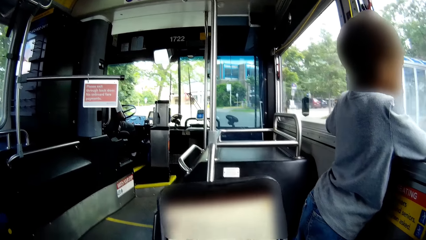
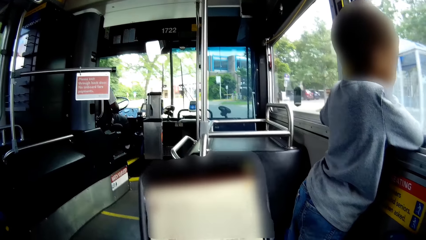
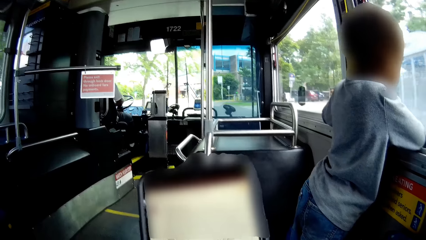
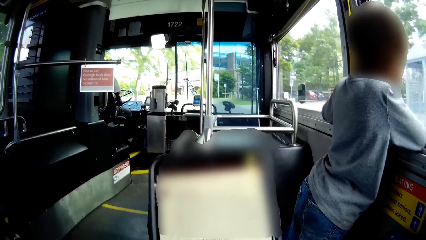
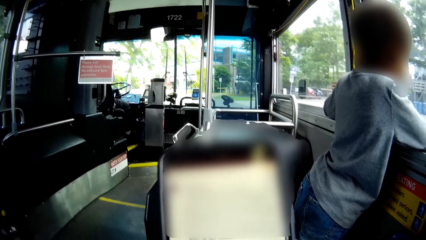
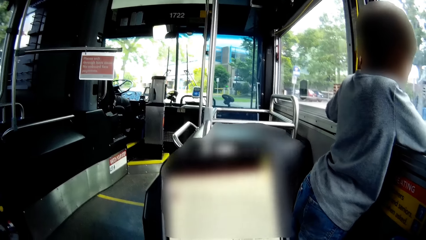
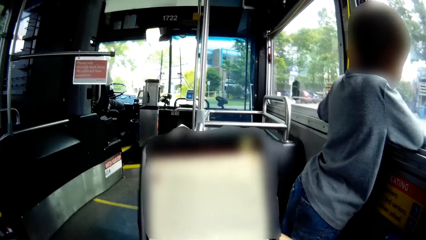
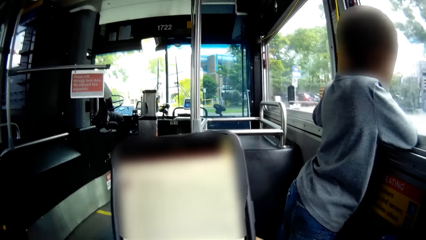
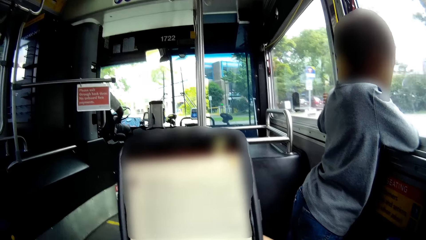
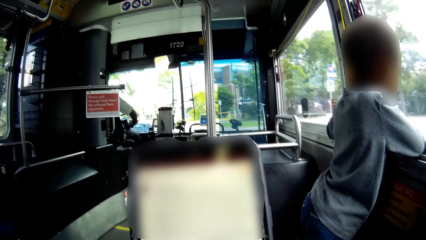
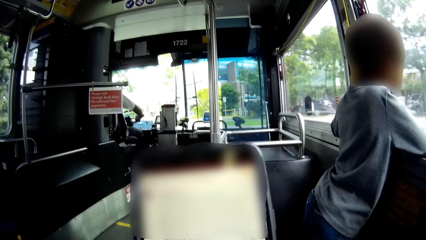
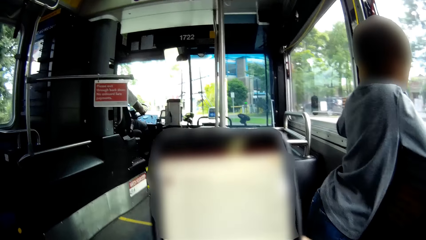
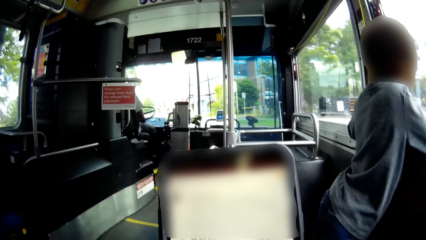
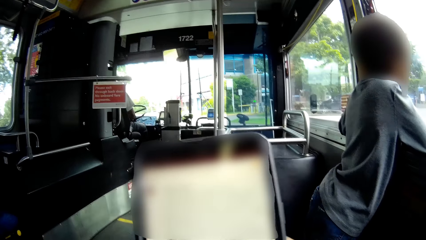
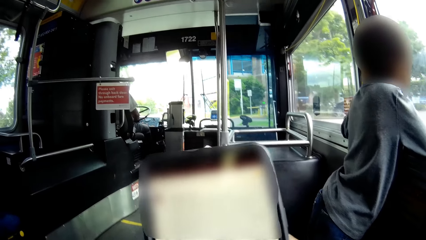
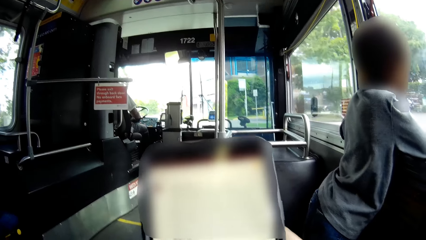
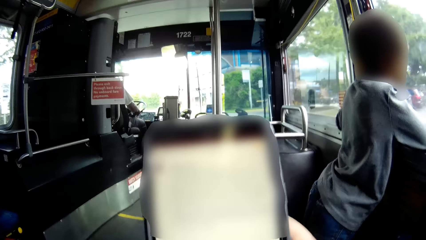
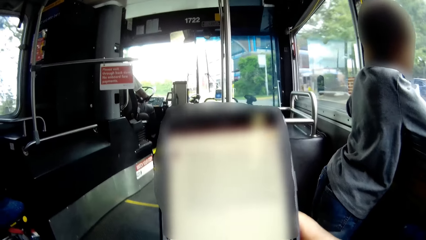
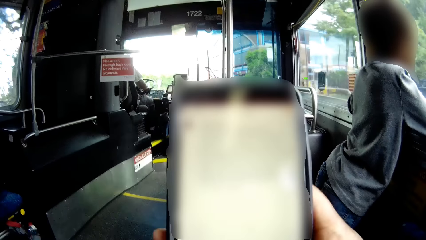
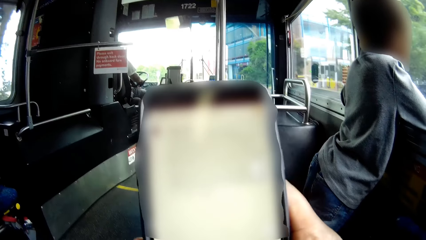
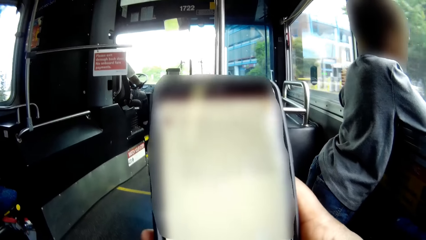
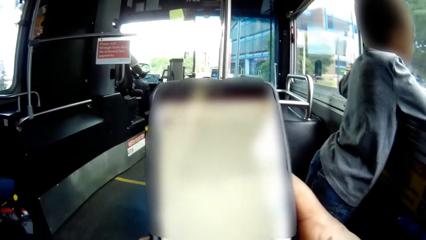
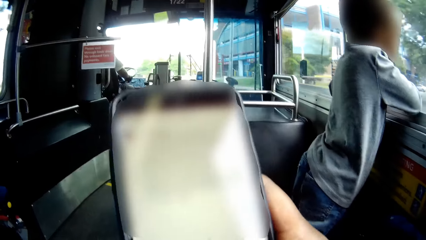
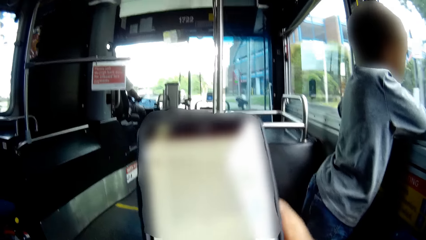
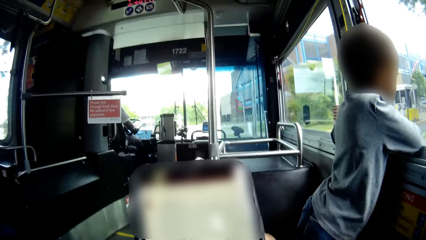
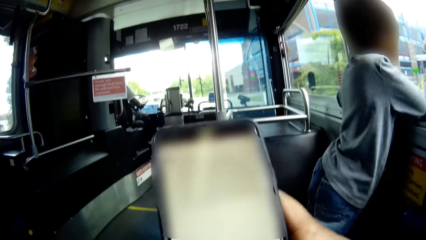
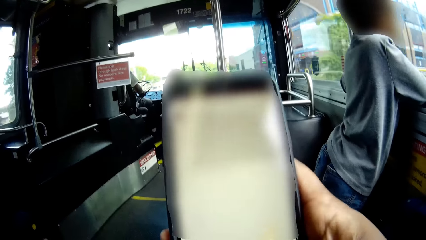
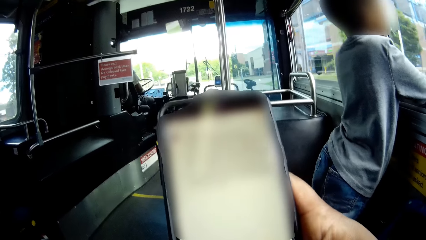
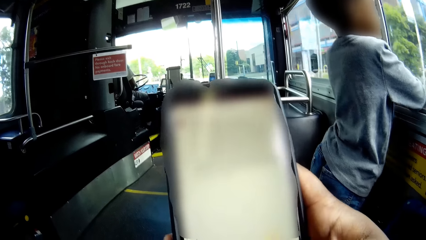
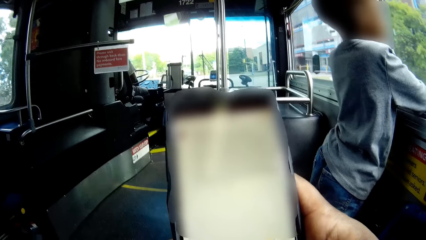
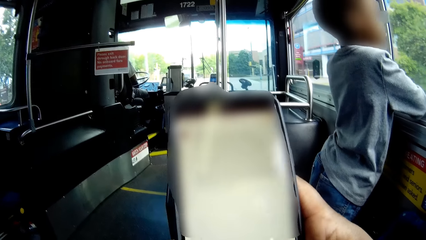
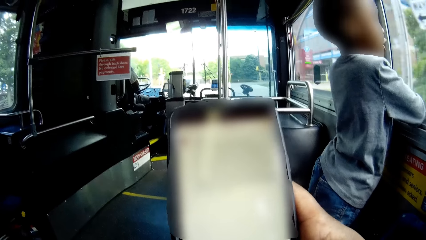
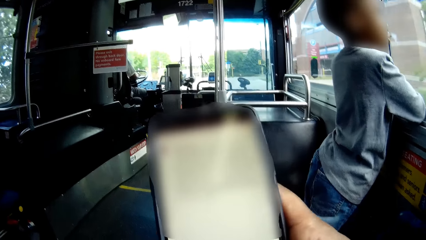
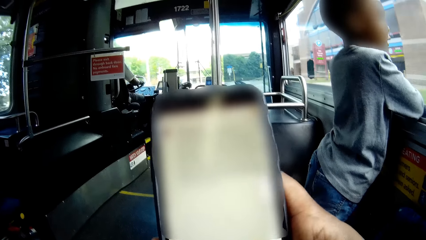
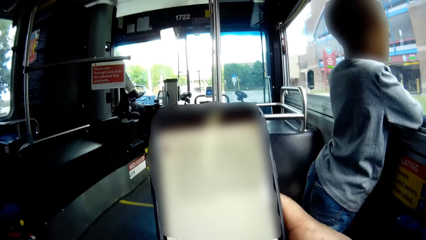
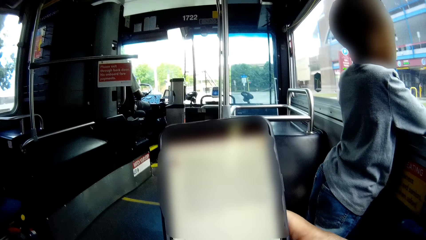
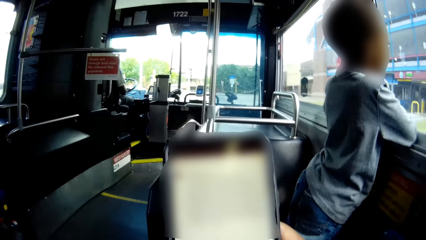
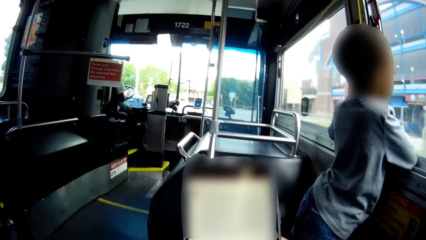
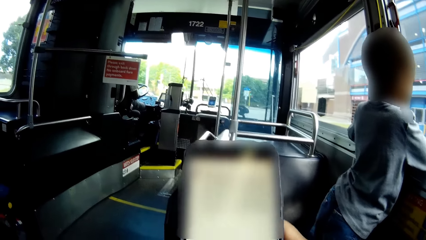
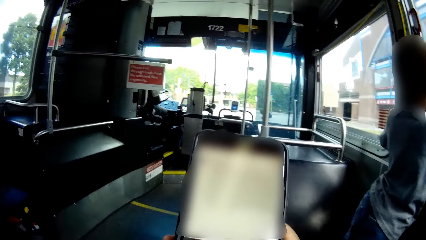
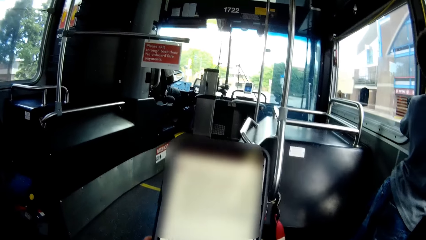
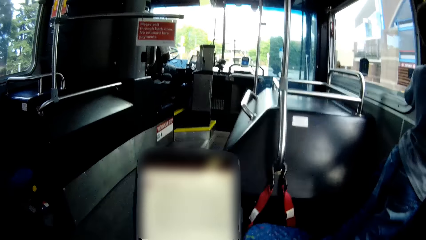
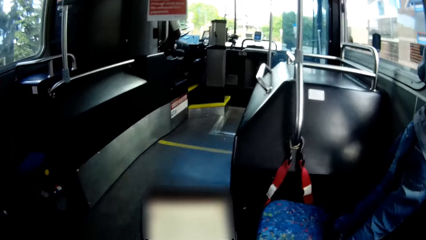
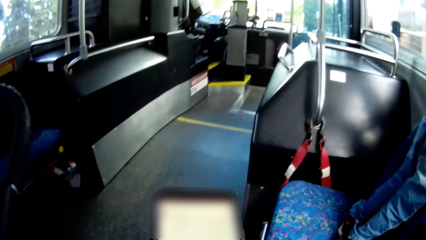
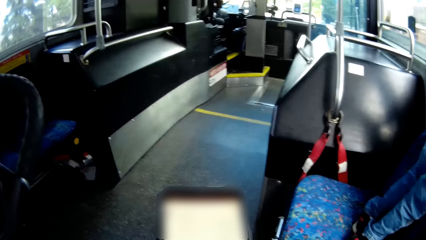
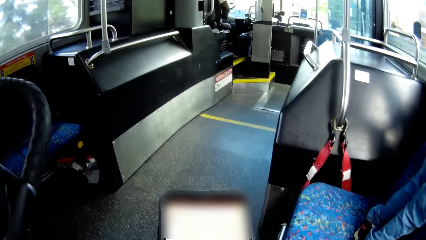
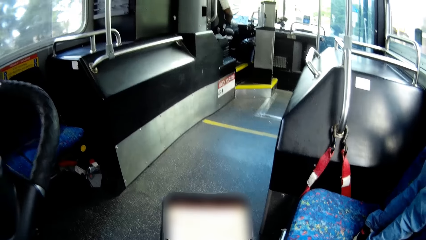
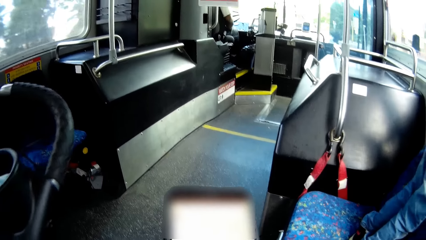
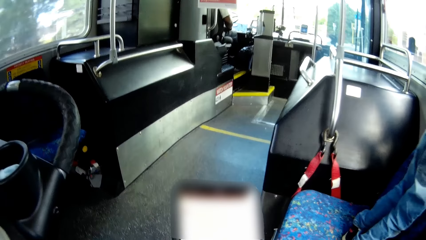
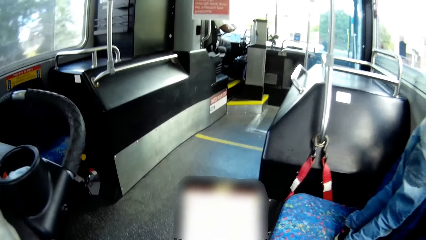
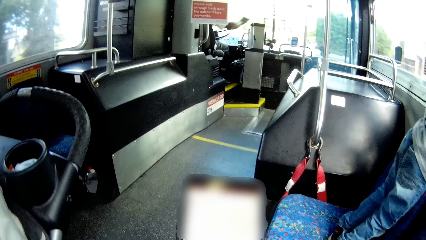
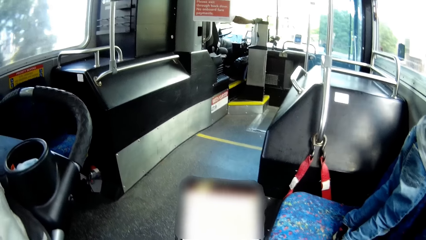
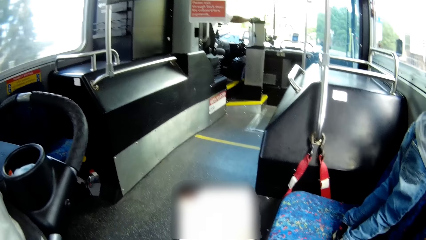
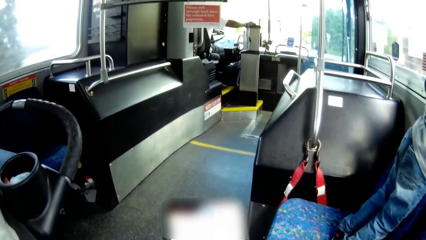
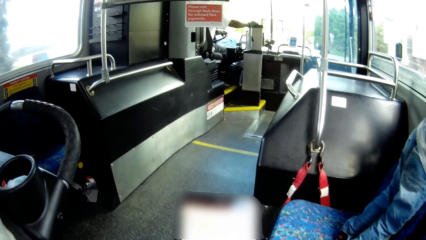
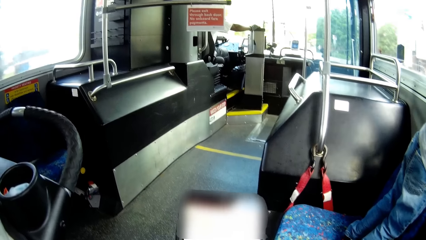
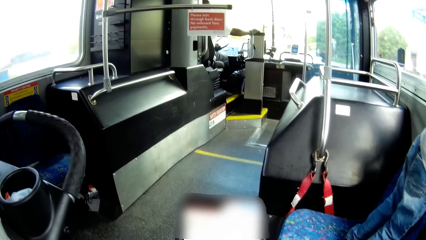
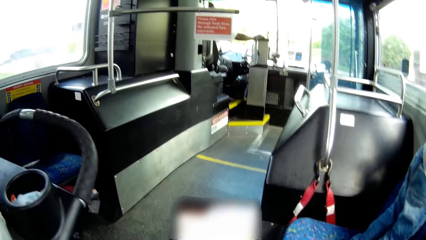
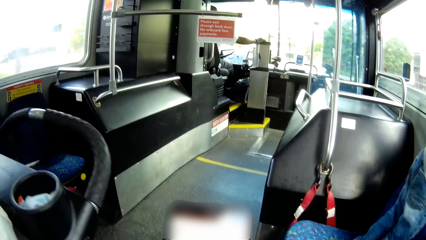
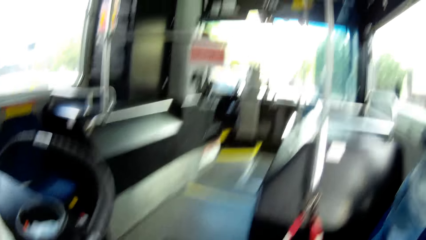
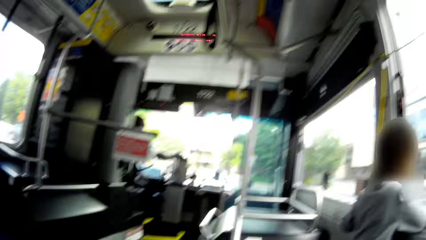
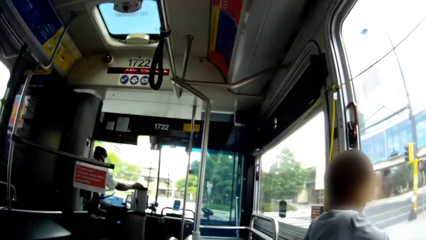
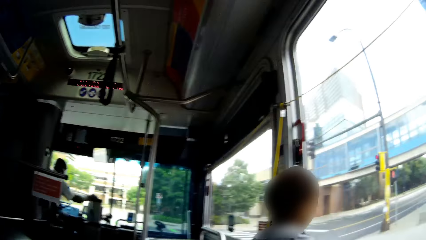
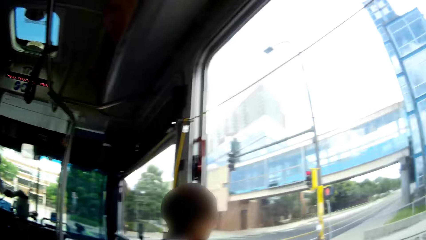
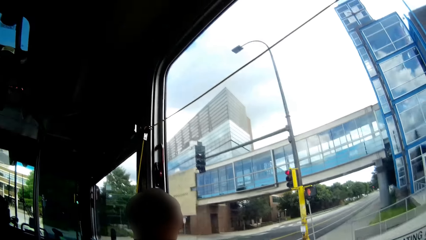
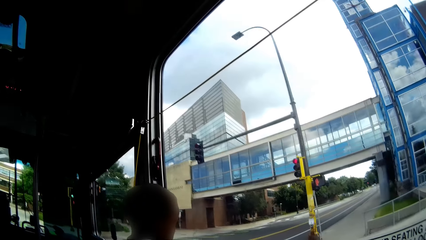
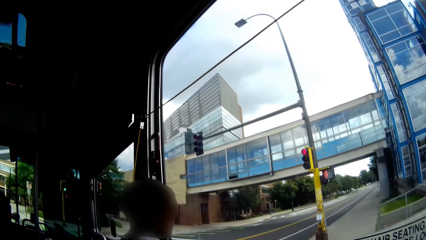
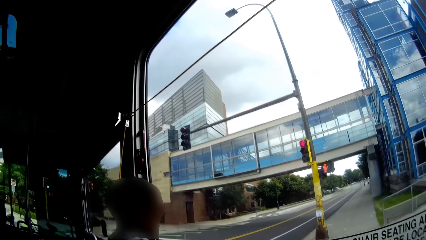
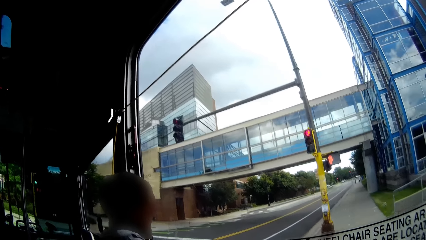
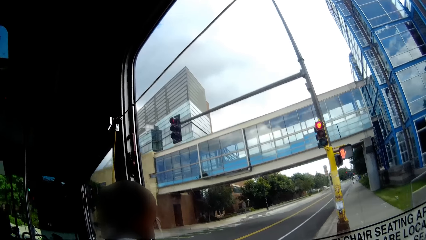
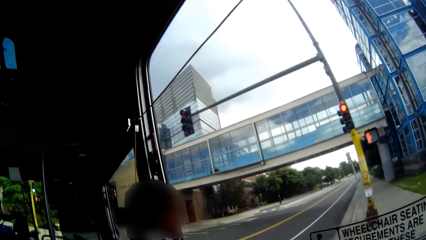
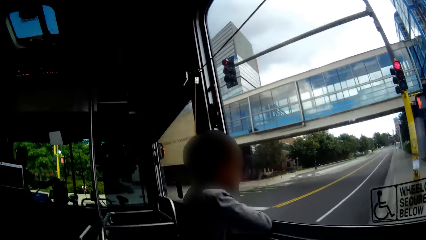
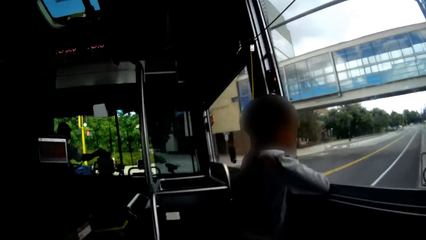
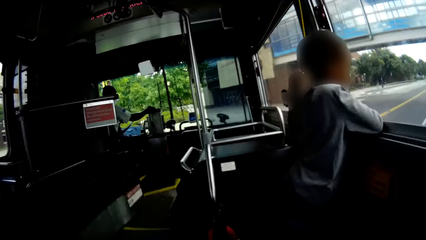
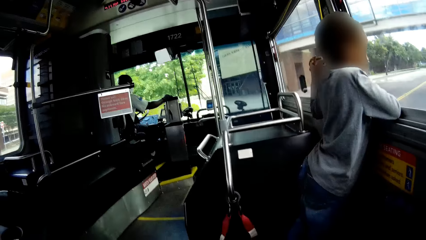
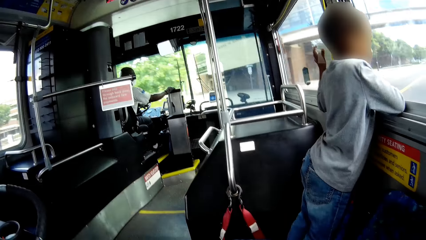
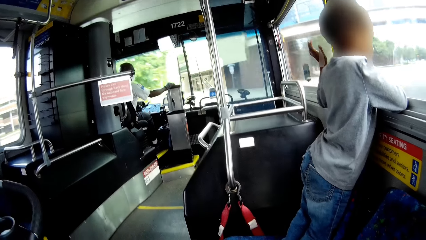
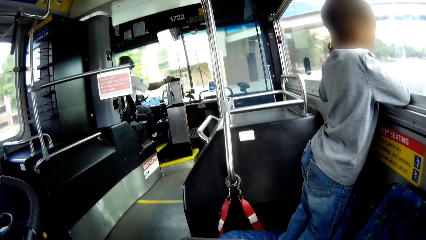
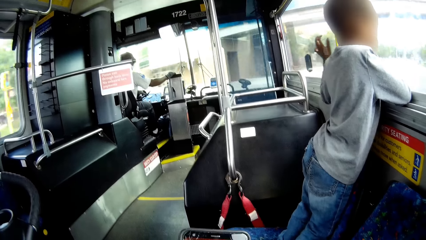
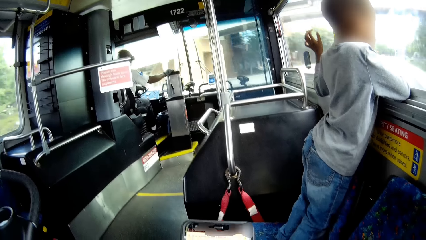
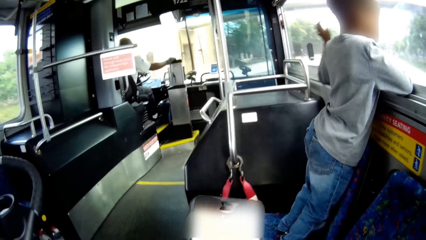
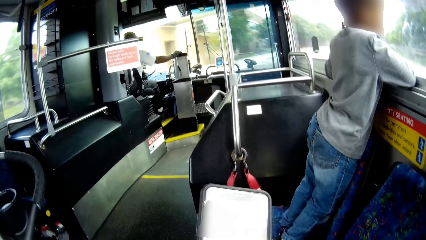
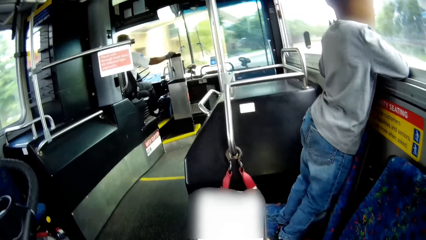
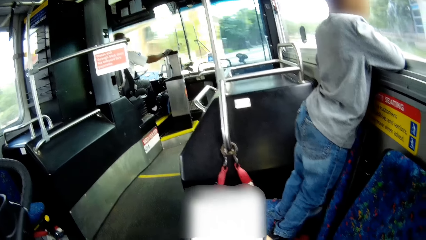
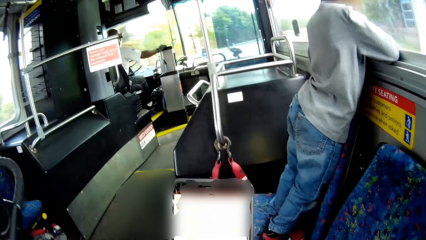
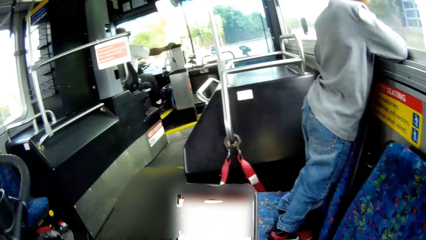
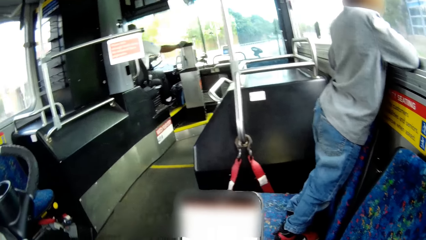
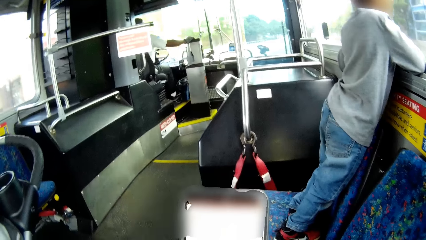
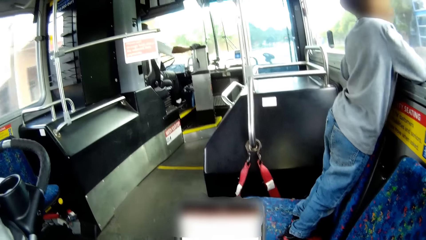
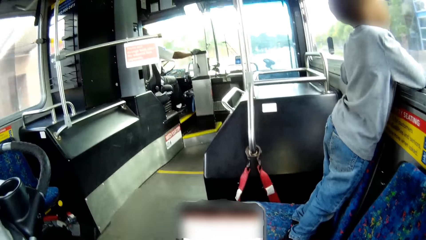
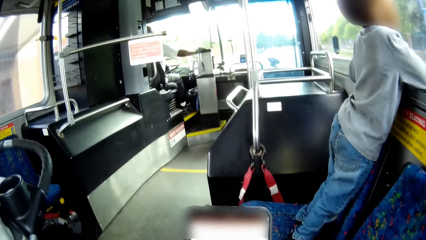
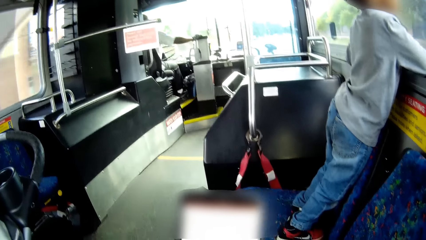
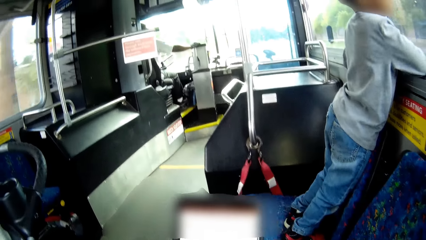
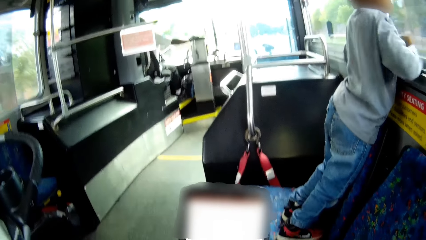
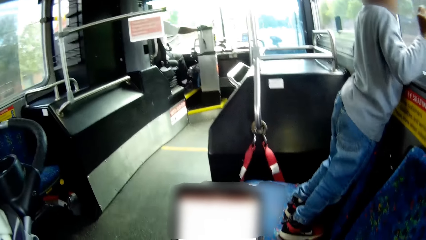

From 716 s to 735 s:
The camera wearer looks at the phone. The driver removes his right hand from the car steering and places his right hand on a higher dashboard. The camera wearer looks through the window. They look at the phone.
